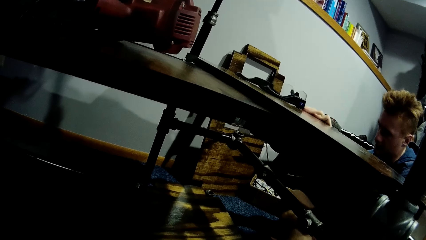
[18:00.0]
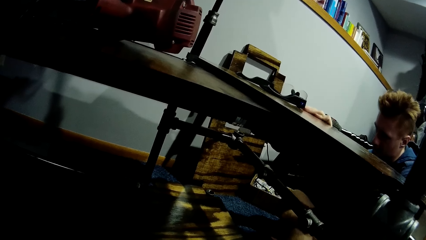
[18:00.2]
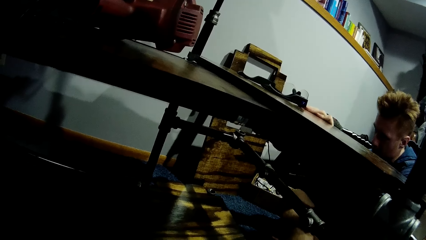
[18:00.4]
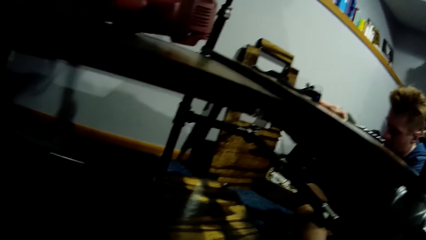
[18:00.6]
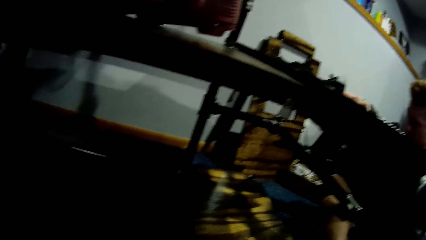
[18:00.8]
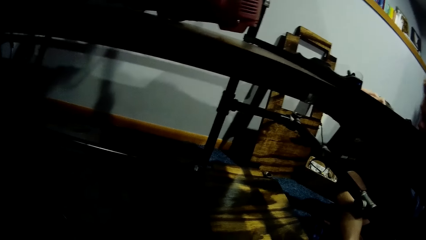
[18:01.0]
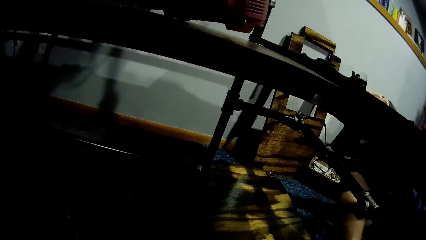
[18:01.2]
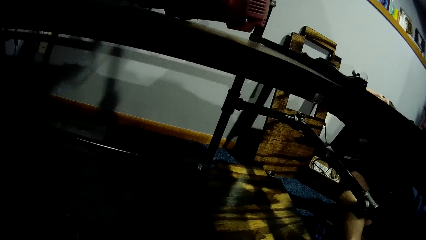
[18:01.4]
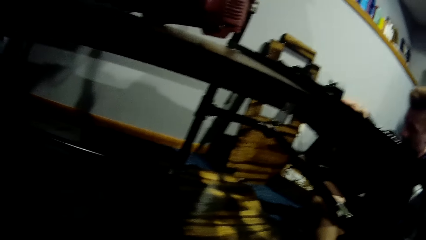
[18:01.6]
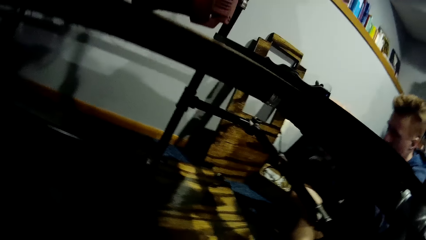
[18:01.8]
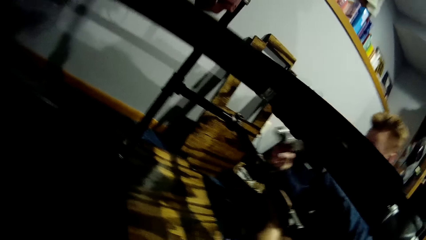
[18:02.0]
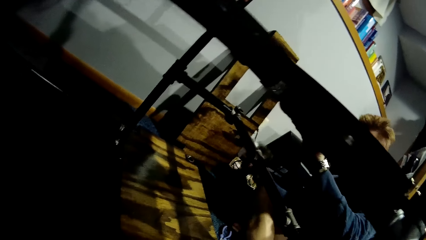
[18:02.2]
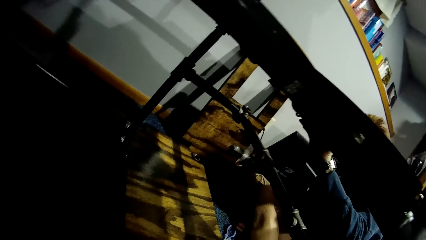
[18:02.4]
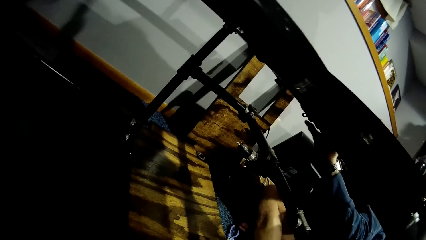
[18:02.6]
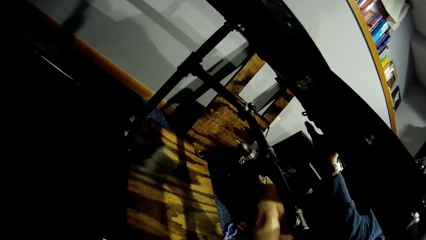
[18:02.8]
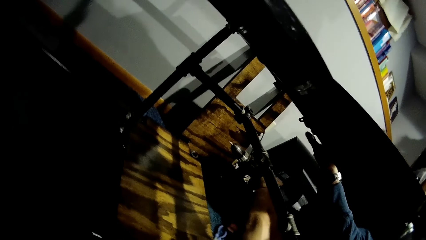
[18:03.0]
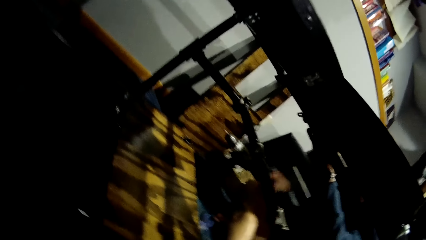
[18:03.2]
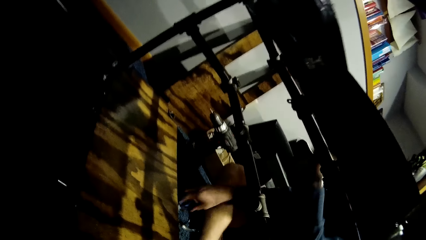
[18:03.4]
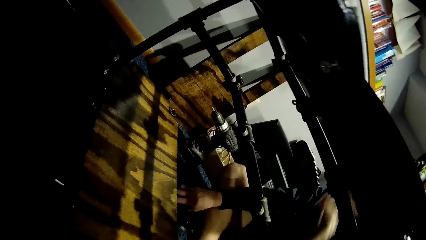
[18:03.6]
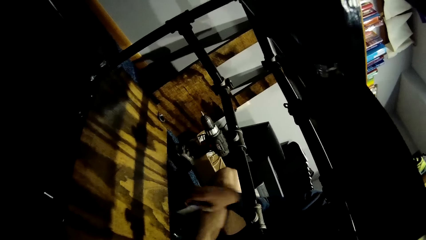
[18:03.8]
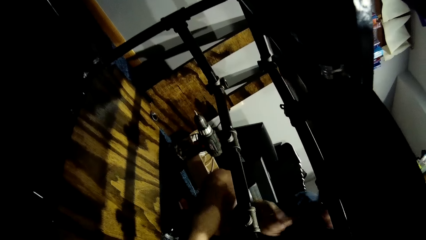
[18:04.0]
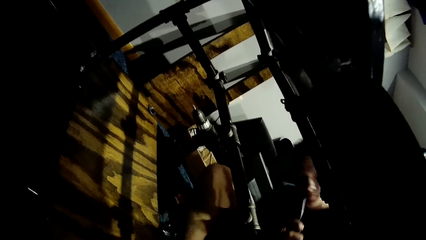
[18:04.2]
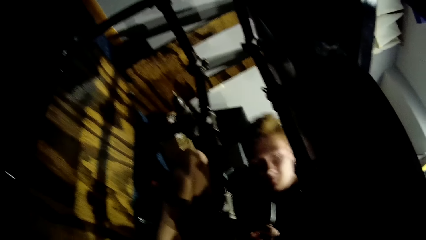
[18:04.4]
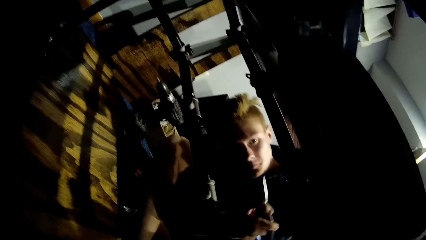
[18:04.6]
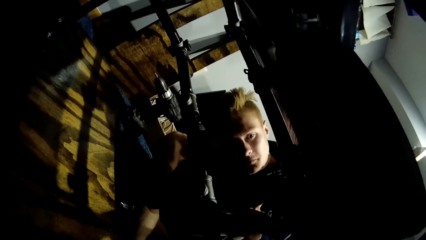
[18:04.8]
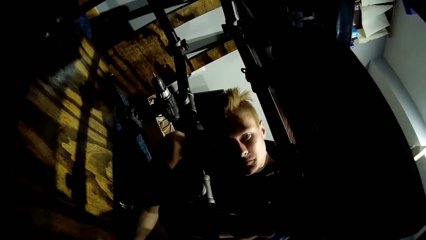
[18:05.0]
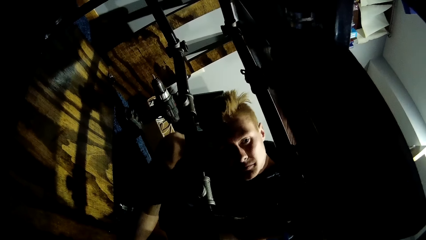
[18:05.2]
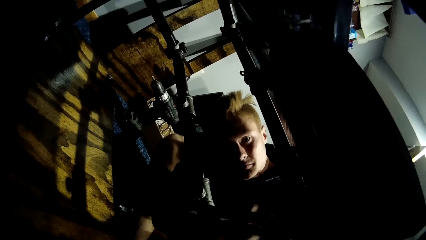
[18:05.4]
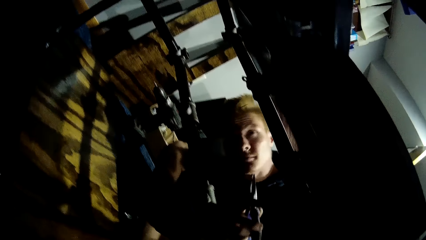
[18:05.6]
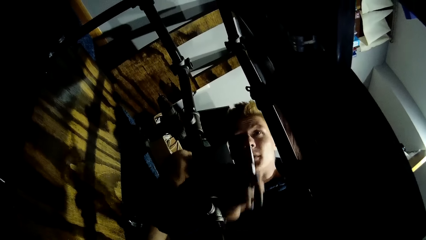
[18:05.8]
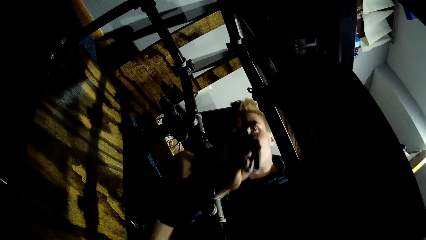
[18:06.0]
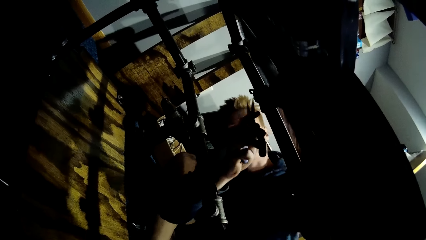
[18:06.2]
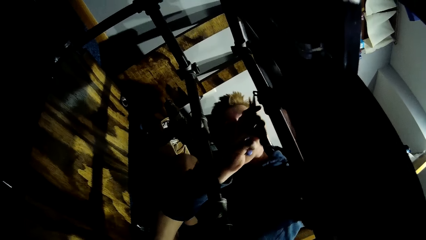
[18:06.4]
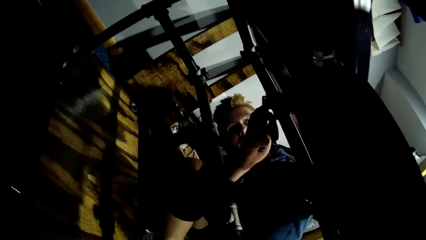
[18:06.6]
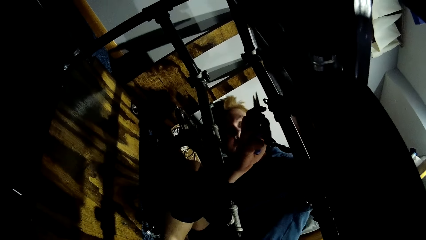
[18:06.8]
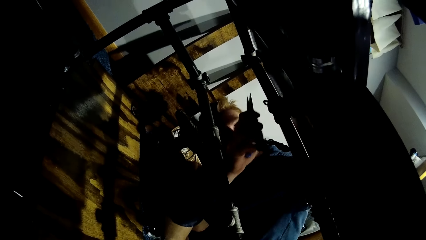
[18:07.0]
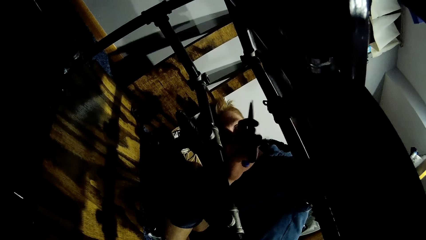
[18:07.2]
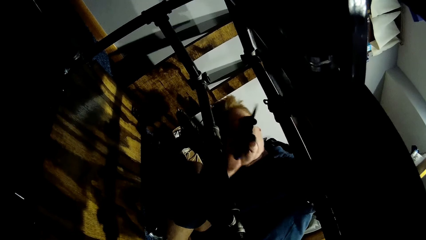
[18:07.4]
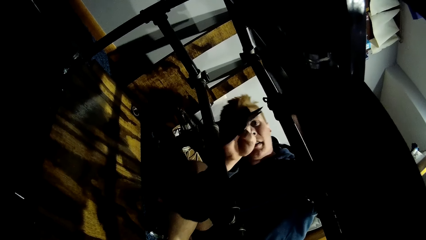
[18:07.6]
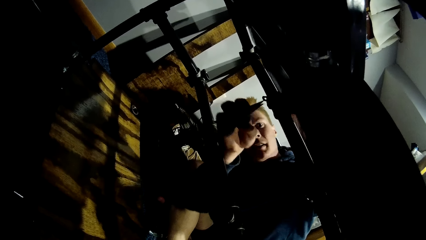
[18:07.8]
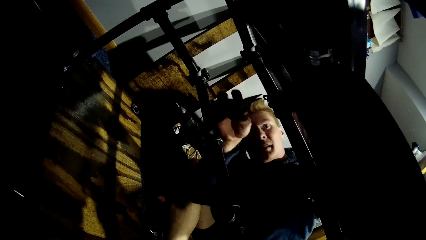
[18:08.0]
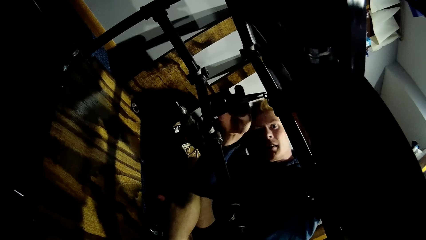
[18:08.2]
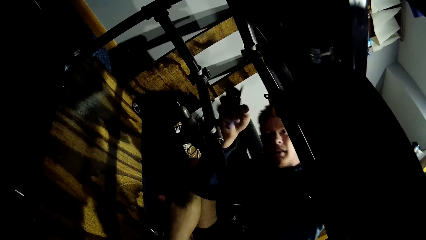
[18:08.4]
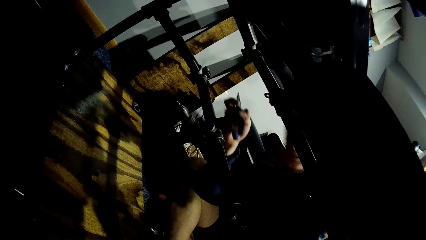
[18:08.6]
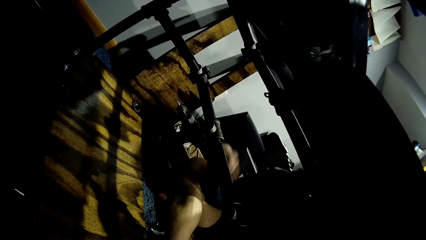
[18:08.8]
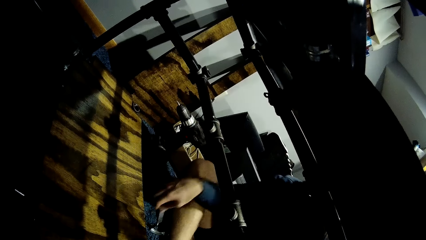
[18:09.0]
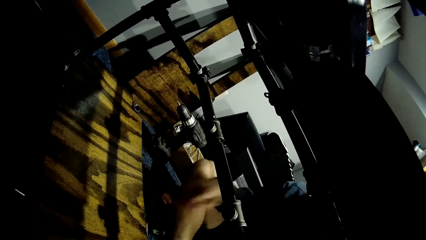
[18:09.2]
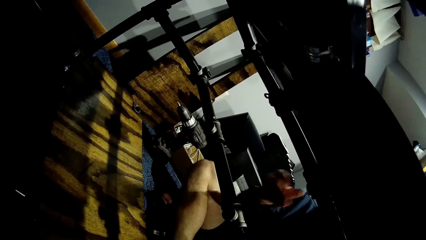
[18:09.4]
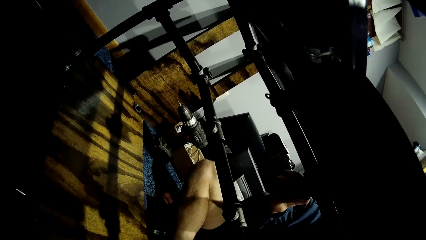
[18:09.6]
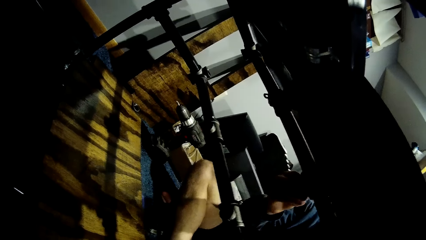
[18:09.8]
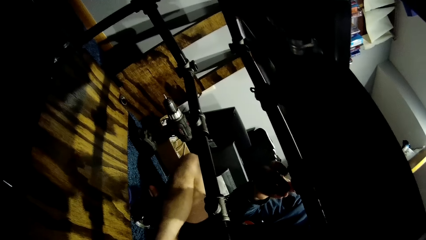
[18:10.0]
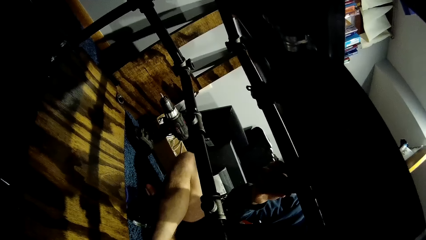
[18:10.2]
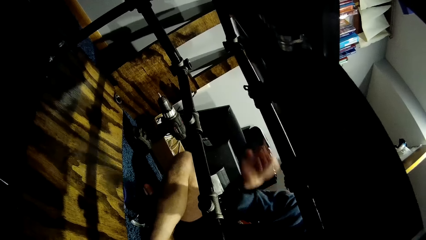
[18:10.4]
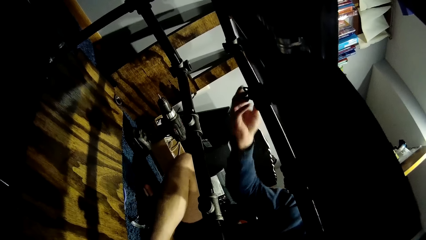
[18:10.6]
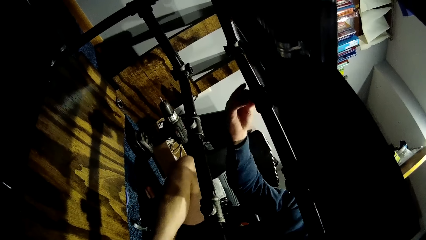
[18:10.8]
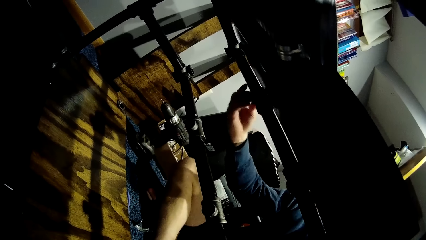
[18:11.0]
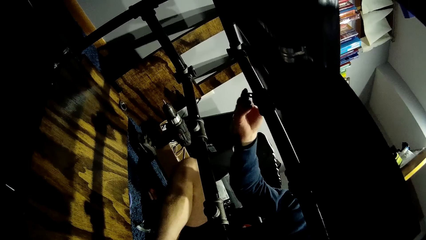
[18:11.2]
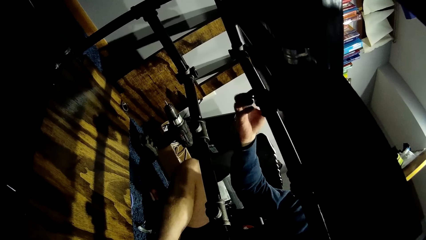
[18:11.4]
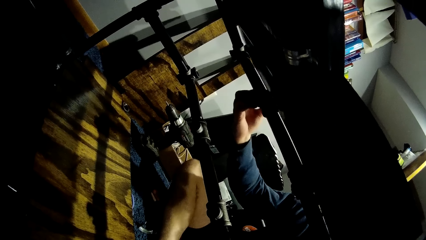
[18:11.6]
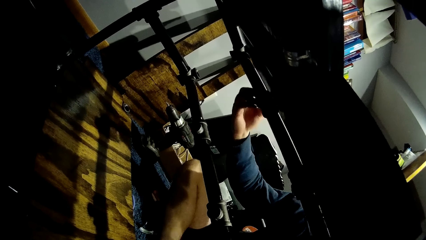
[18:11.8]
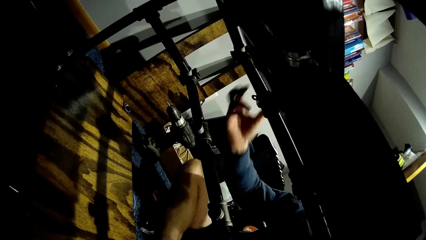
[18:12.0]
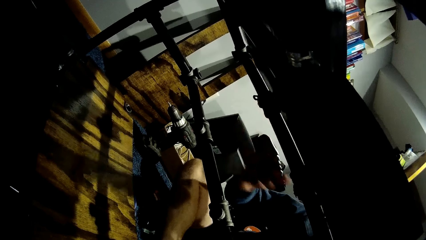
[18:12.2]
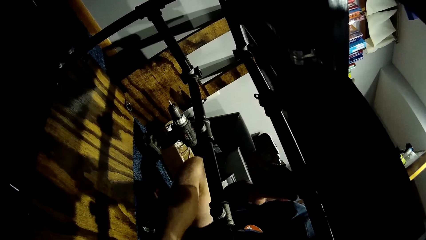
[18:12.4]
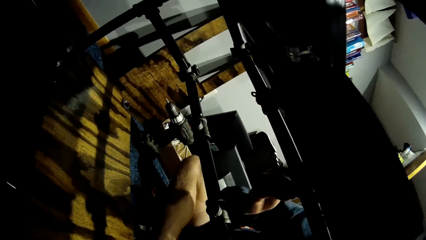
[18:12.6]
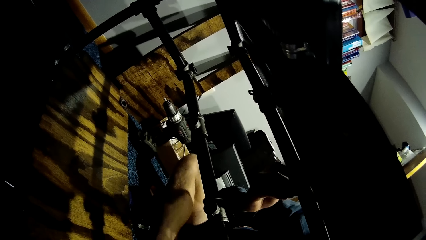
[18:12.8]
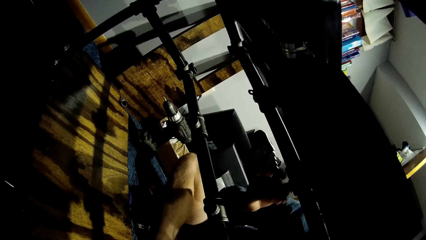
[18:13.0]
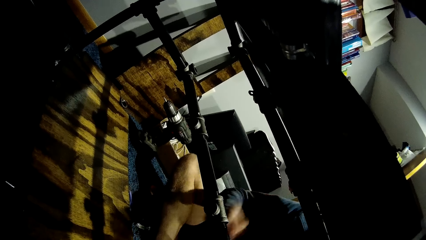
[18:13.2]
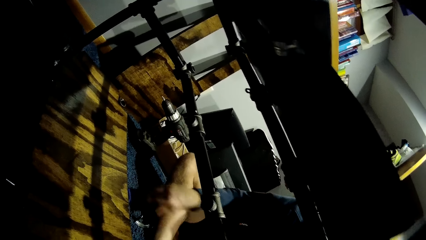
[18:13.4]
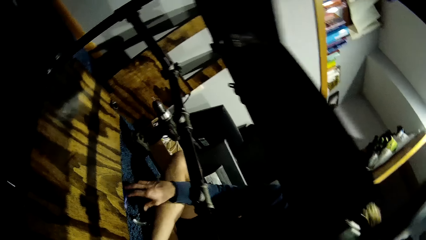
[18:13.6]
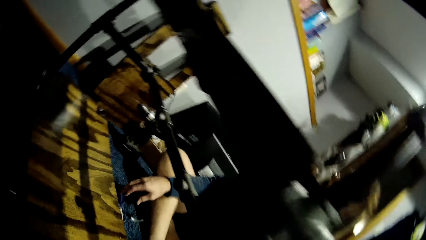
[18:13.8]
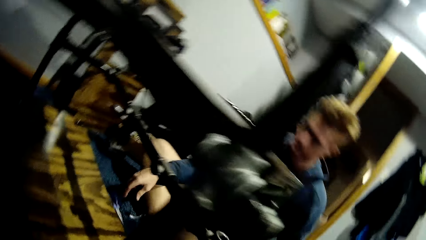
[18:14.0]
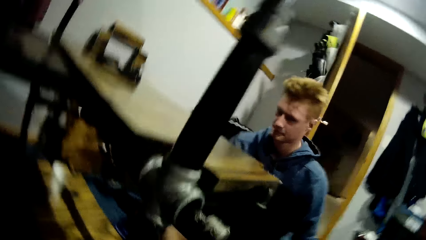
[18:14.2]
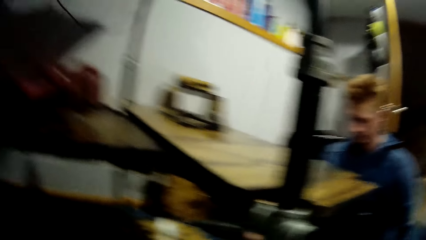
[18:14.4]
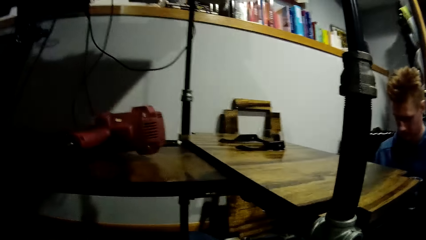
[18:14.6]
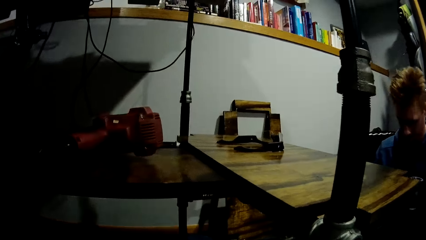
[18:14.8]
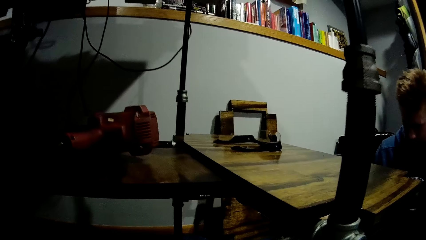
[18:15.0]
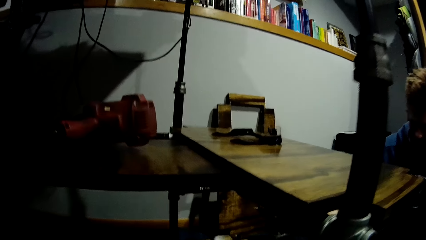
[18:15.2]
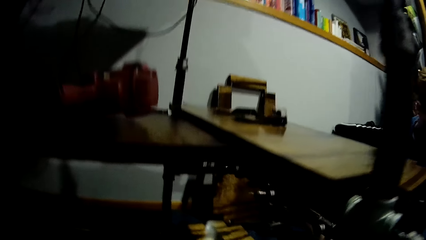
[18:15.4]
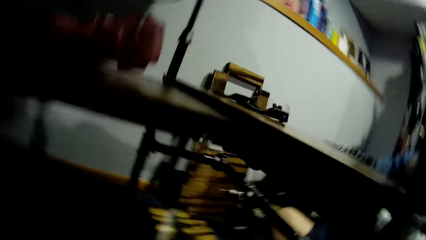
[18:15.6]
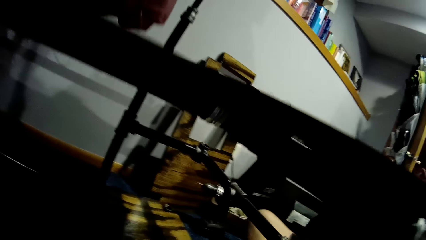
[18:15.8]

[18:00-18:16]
The man drops the screw gun in his right hand on the floor. He picks up the scissors or pliers on the floor with his right hand. He uses the scissors in his right hand on the tray and fixes the metal pipe frame. He drops the scissors in his right hand on the floor. He adjusts the tray rack with his right hand and stares at the shelf.
